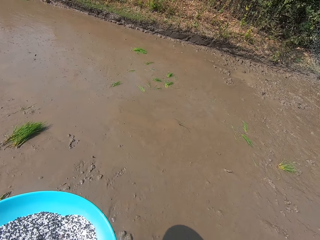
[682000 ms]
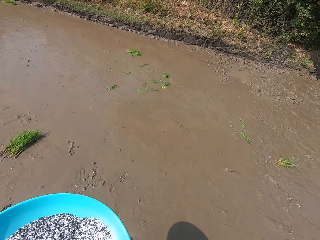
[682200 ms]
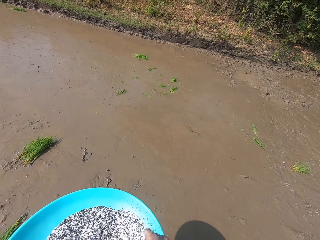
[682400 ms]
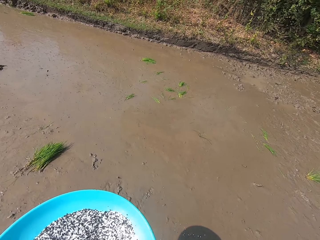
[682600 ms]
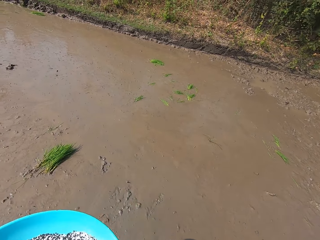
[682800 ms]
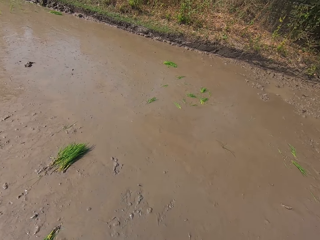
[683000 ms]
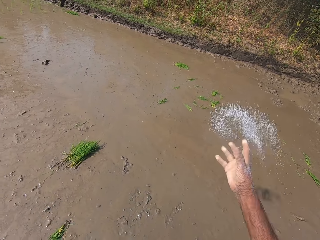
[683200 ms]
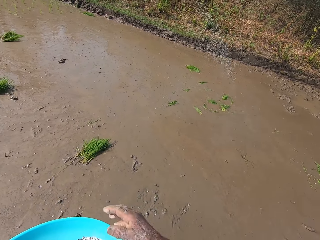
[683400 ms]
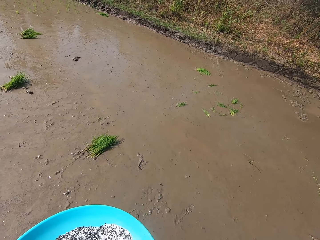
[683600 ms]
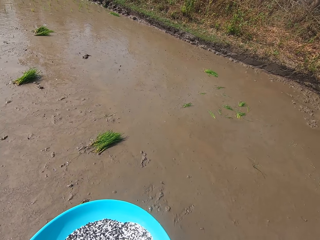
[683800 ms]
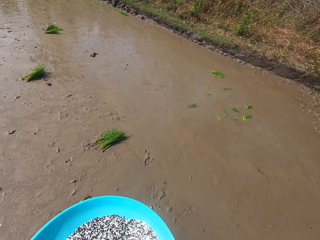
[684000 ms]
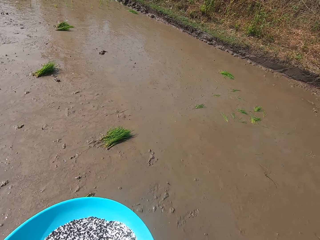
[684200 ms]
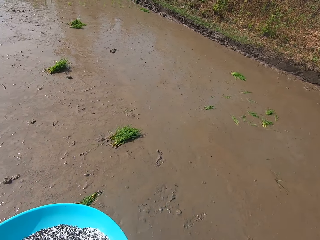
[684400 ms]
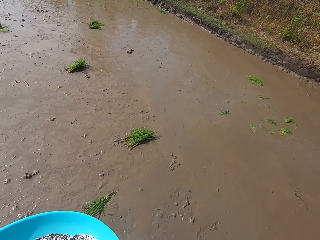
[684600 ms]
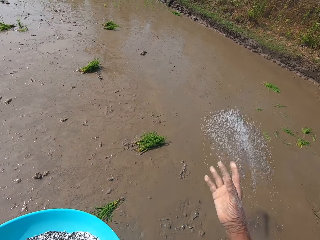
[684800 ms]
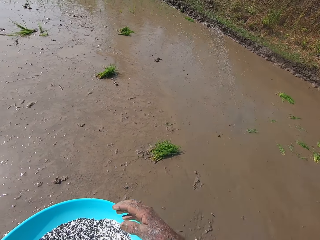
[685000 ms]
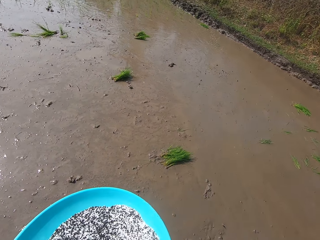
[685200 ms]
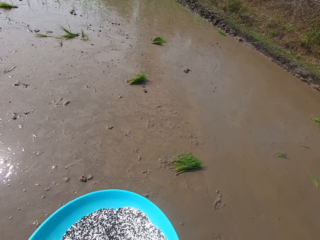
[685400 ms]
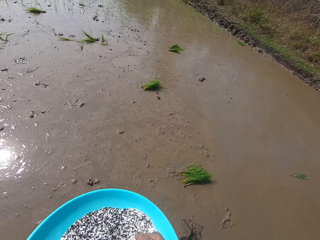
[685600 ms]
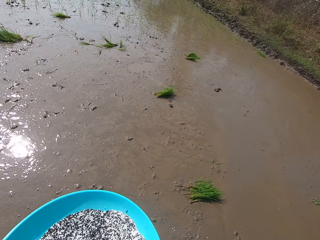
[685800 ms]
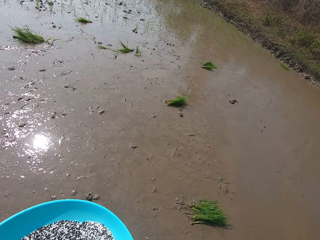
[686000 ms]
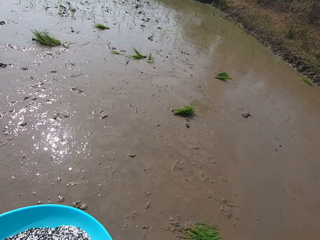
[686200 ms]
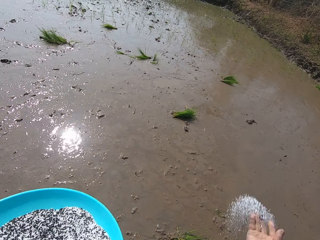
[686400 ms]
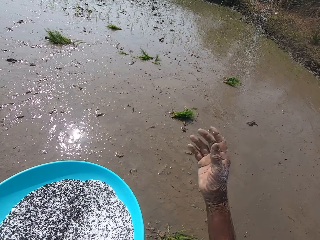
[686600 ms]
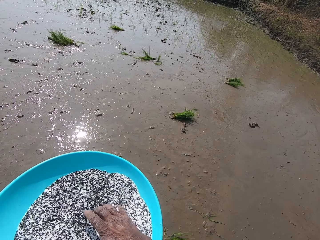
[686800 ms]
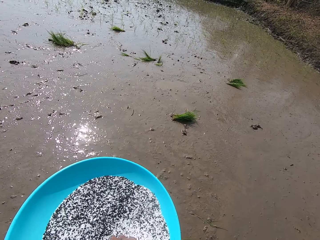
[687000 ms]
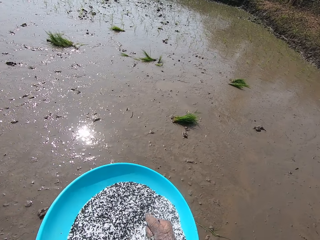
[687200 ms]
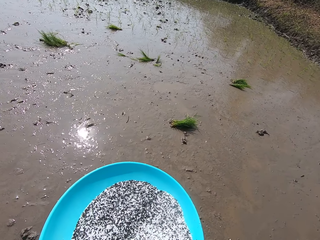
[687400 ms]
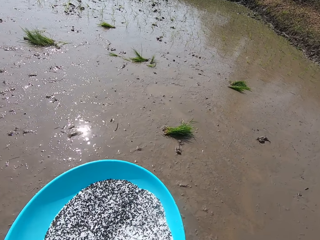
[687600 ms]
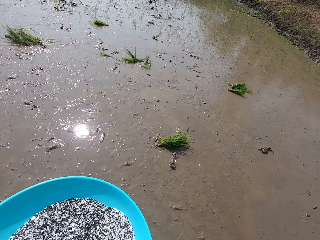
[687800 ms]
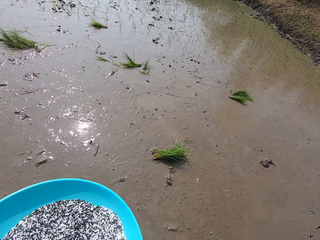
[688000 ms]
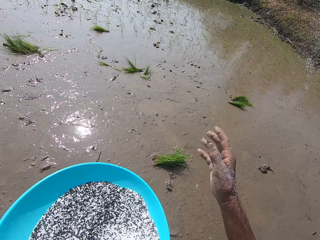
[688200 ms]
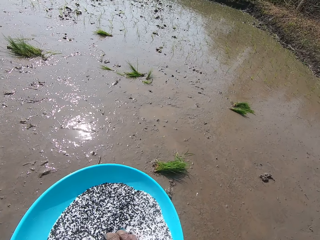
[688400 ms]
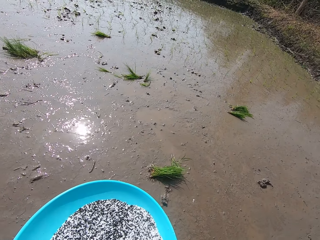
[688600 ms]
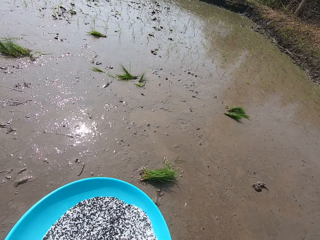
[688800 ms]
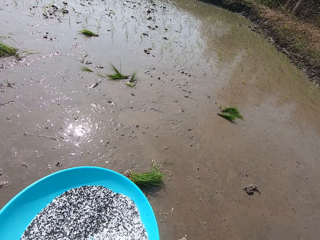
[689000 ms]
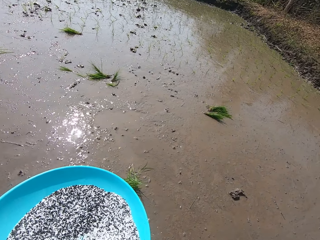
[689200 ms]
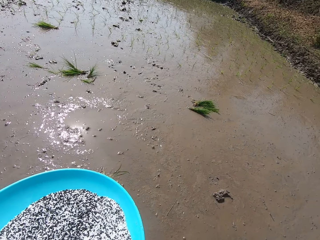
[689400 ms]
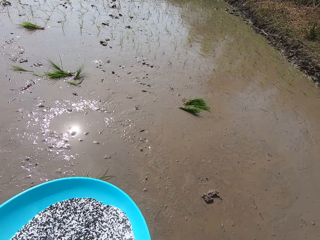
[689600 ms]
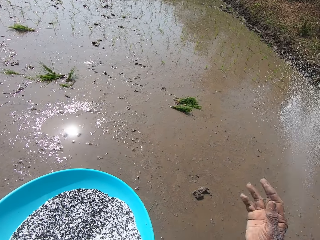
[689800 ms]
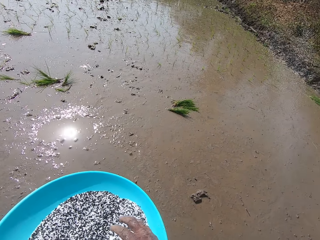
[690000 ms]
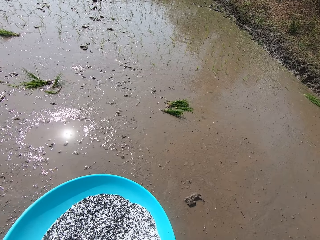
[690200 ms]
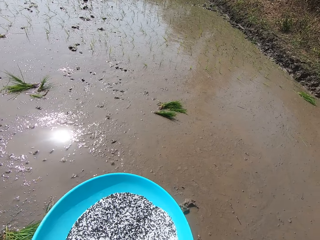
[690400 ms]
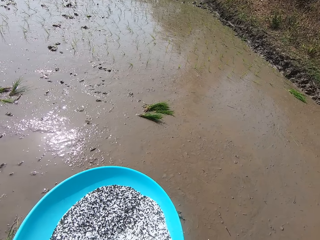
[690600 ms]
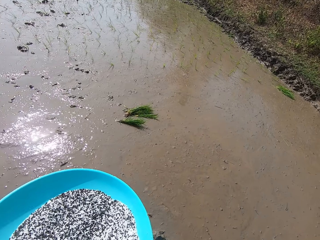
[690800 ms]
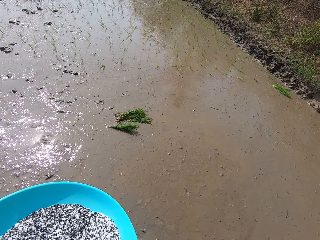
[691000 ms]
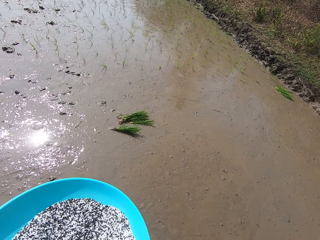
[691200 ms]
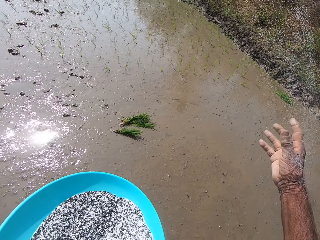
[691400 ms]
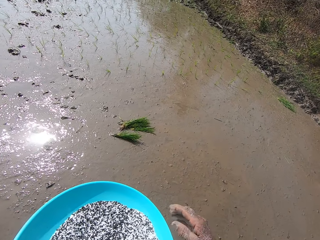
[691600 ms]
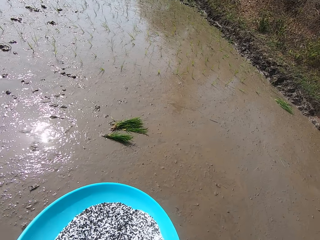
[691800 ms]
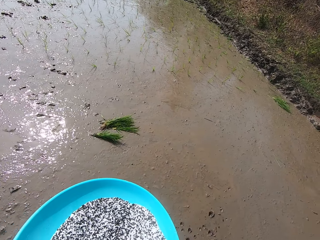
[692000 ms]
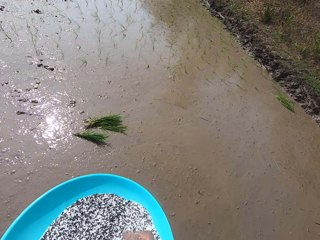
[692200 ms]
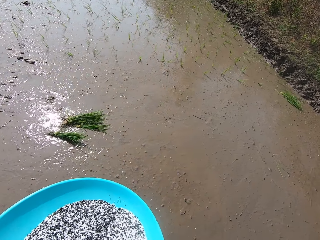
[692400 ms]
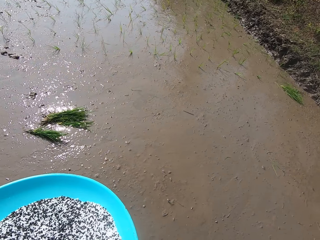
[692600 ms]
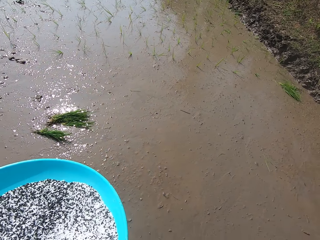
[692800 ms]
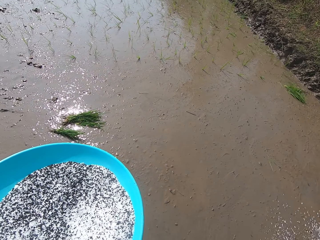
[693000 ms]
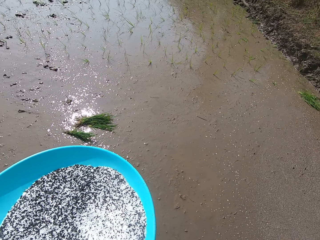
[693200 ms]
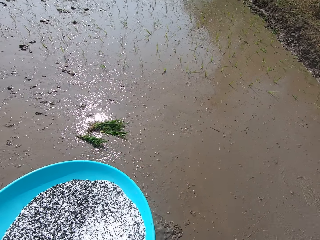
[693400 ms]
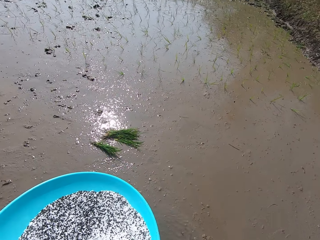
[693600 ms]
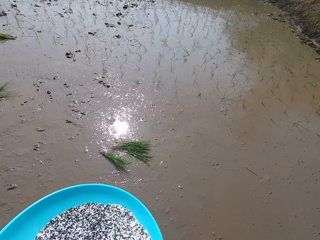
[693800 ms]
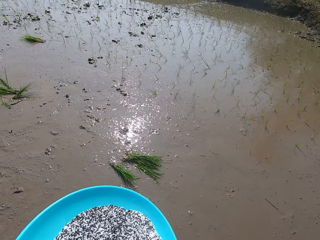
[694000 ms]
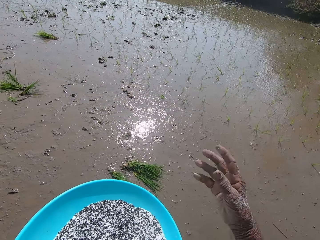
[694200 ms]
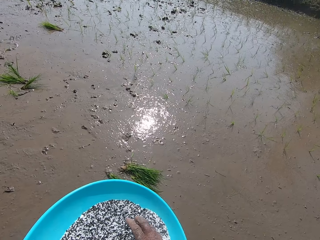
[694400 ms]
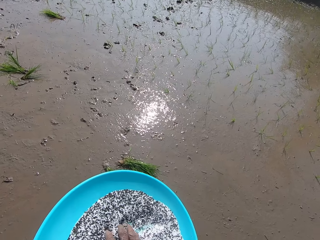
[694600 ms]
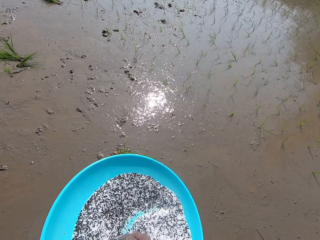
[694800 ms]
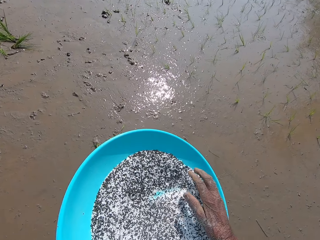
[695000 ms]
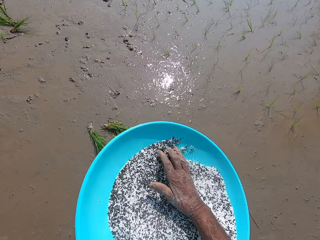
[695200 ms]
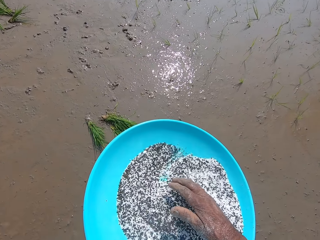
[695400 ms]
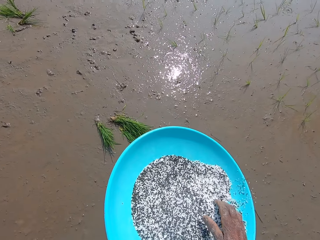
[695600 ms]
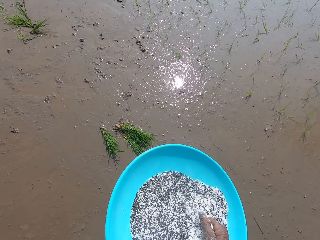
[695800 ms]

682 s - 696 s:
The camera wearer takes some black seeds from the bowl in his left hand with his right hand. He sprinkles the black seeds in his right hand on the muddy field. He sprinkles the black seeds in his right hand on the muddy field again. He takes some black seeds from the bowl in his left hand with his right hand. He sprinkles the black seeds in his right hand on the muddy field and takes some black seeds from the bowl in his left hand with his right hand. He sprinkles the black seeds in his right hand on the muddy field and takes some black seeds from the bowl in his left hand with his right hand. He sprinkles the black seeds in his right hand on the muddy field and takes some black seeds from the bowl in his left hand with his right hand. He sprinkles the black seeds in his right hand on the muddy field and takes some black seeds from the bowl in his left hand with his right hand. He sprinkles the black seeds in his right hand on the muddy field. He mixes the black seeds in the bowl in his left hand with his right hand.

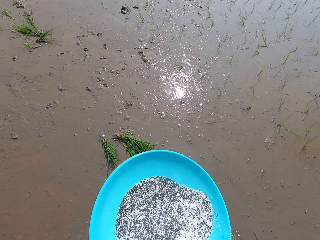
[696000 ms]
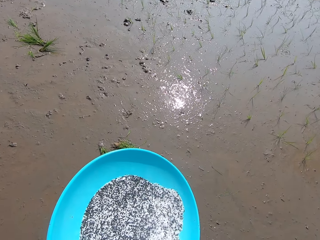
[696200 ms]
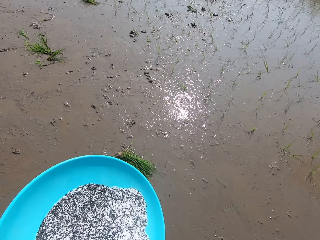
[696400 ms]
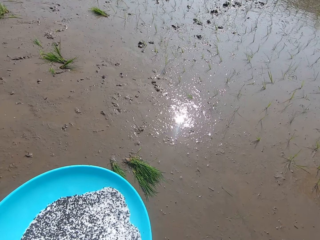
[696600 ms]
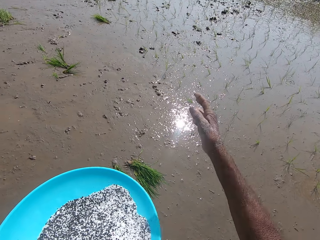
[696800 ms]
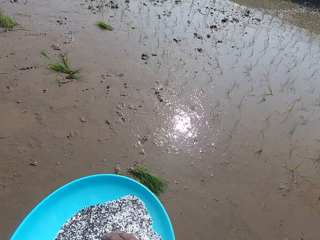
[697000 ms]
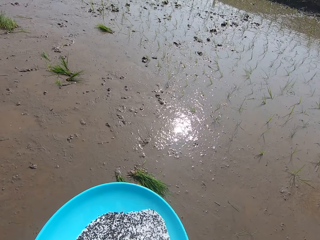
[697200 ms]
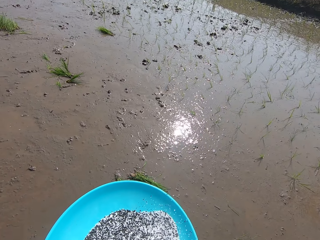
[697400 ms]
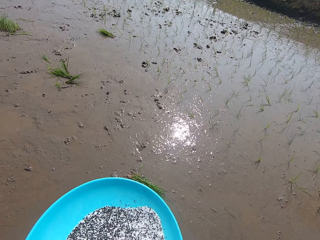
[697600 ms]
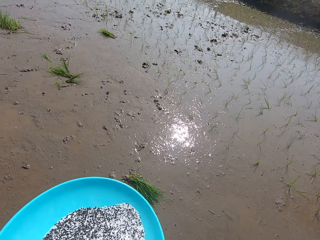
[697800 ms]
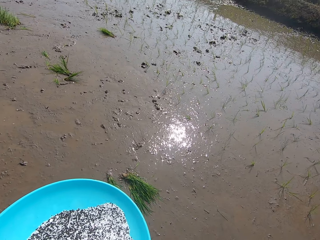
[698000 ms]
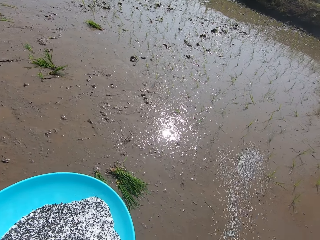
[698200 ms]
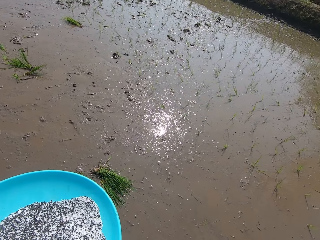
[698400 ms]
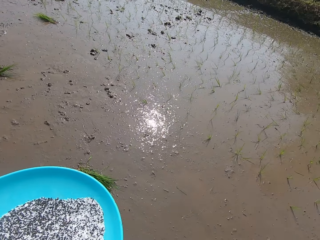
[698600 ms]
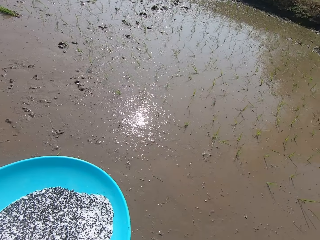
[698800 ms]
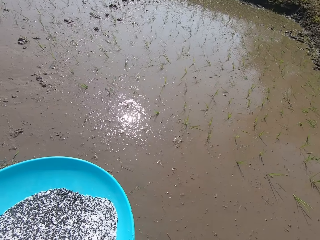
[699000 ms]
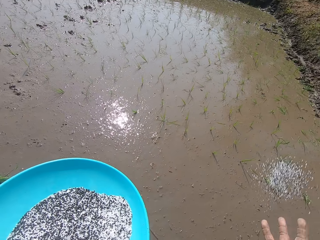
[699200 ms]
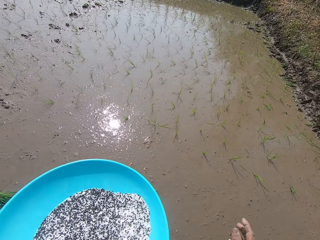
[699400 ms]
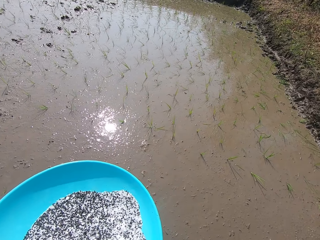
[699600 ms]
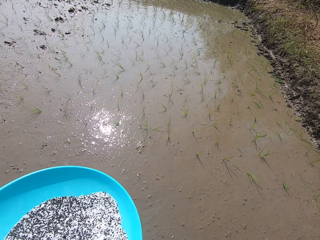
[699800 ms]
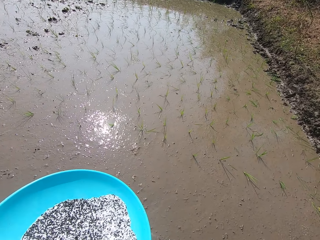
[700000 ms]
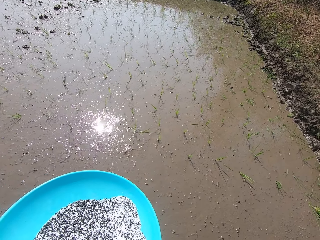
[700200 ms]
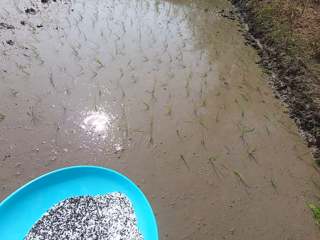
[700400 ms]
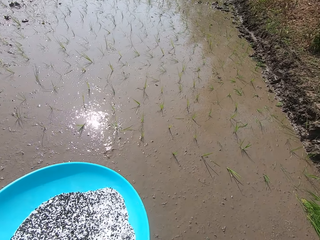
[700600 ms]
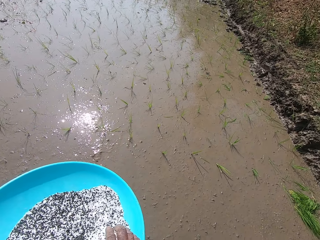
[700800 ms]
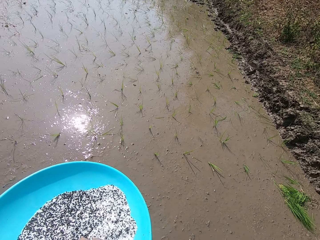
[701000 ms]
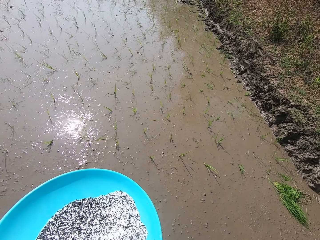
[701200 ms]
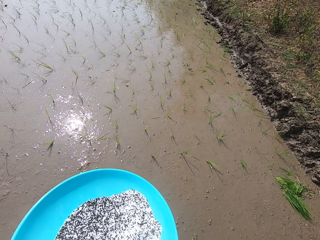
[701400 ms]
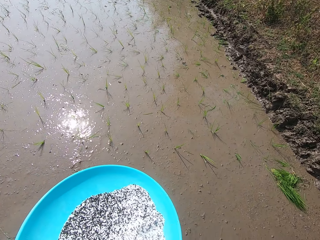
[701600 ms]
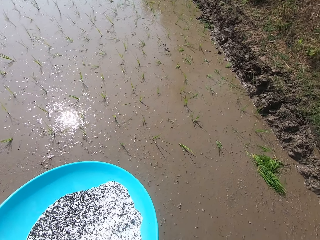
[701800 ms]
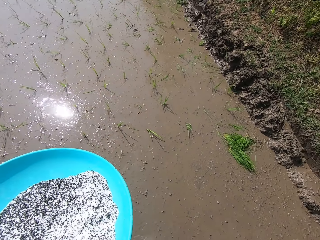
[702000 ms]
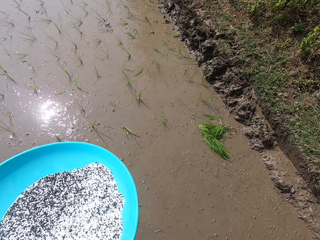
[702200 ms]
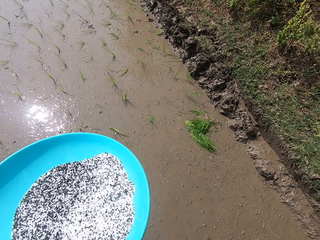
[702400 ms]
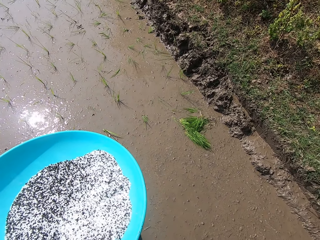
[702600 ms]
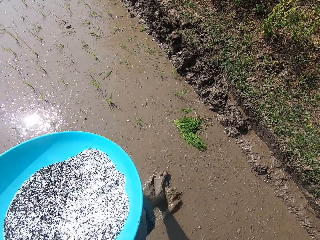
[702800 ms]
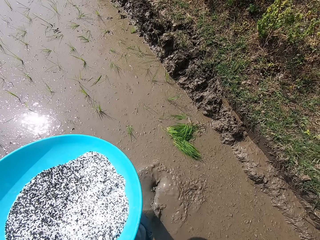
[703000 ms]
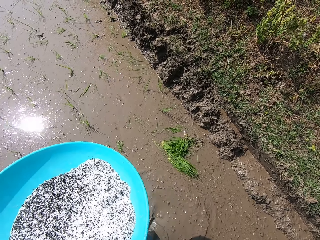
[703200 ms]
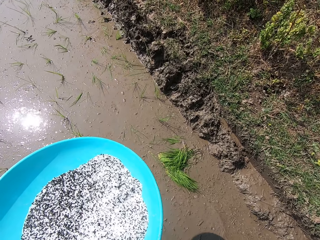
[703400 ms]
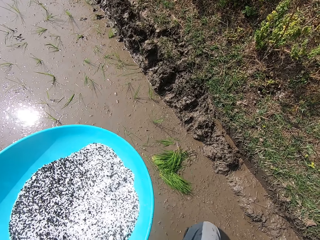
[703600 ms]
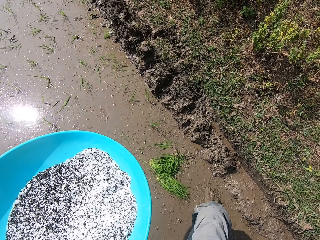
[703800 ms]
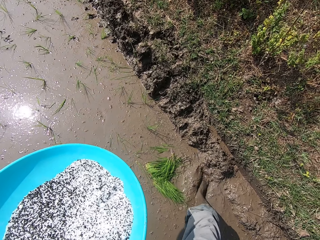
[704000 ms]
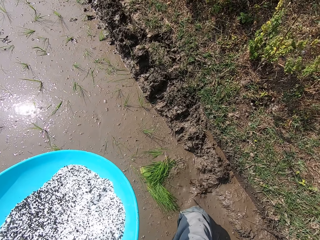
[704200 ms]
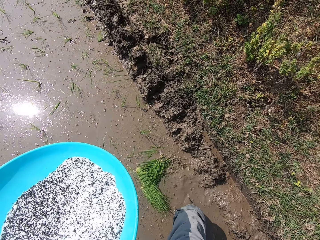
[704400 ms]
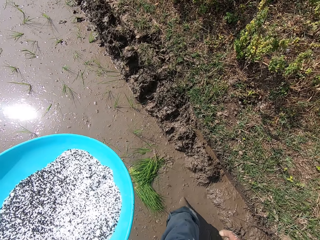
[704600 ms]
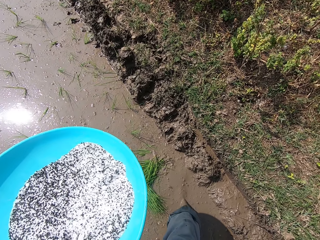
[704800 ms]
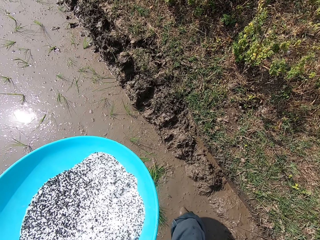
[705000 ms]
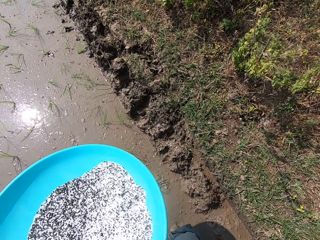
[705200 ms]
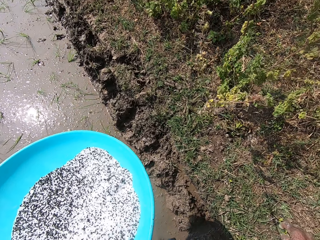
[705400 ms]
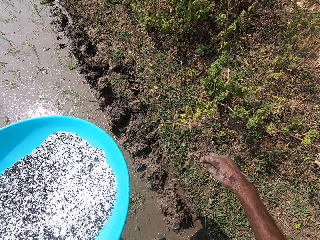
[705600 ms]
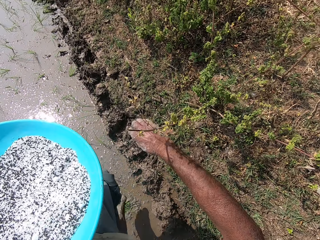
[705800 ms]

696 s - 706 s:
The camera wearer sprinkles the black seeds in his right hand on the muddy field. He takes some black seeds from the bowl in his left hand with his right hand. He sprinkles the black seeds in his right hand on the muddy field. He sprinkles the black seeds in his right hand on the muddy field again. He walks in the muddy field on the farm.
